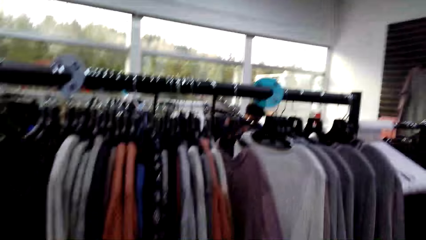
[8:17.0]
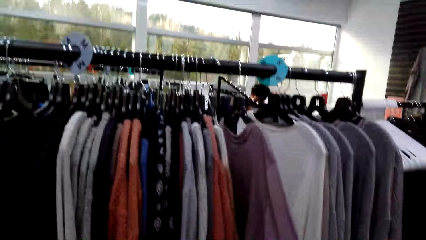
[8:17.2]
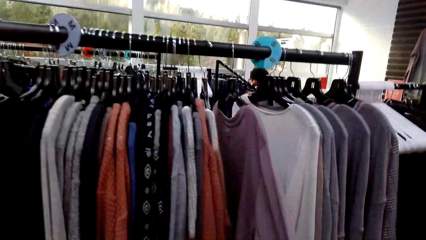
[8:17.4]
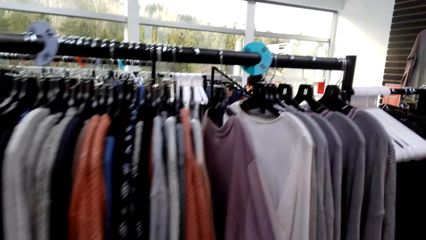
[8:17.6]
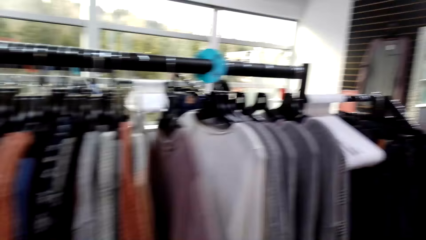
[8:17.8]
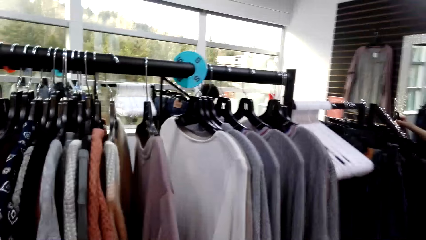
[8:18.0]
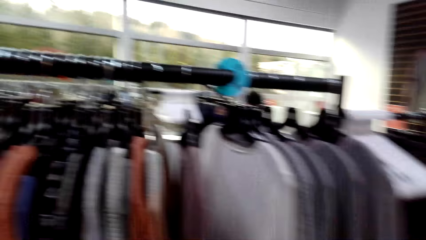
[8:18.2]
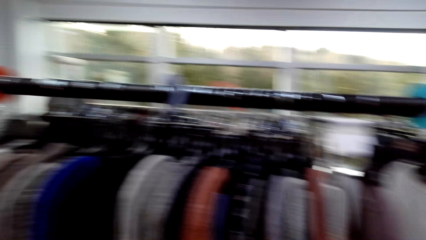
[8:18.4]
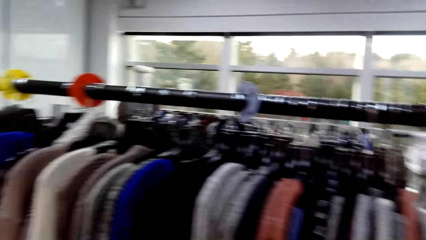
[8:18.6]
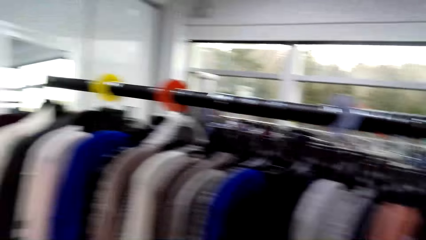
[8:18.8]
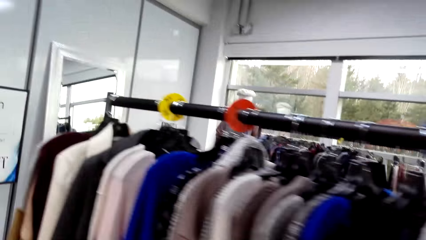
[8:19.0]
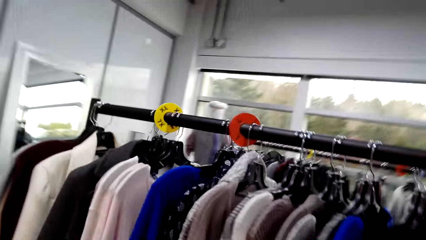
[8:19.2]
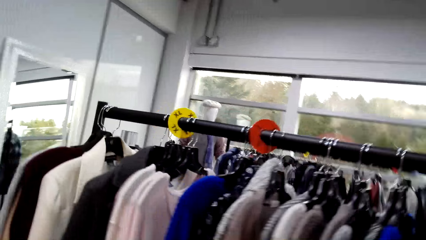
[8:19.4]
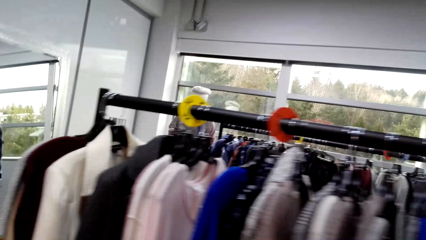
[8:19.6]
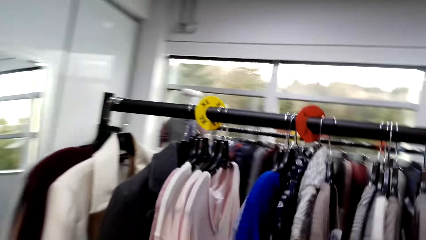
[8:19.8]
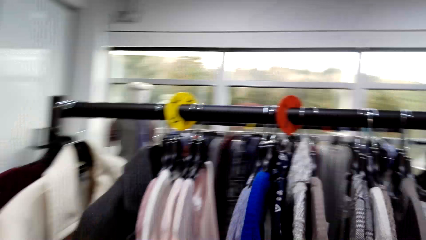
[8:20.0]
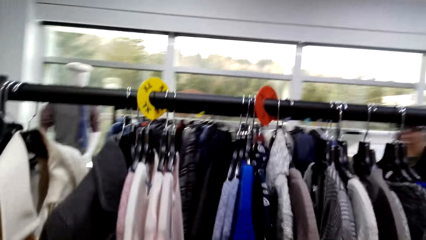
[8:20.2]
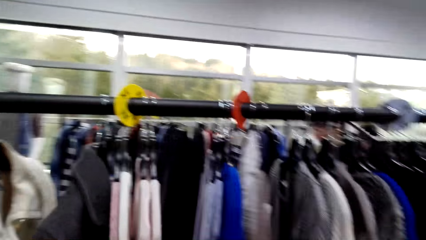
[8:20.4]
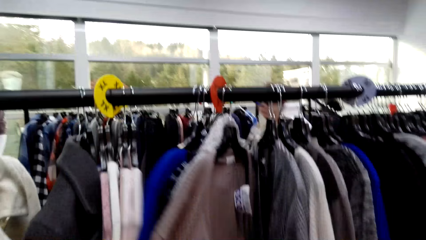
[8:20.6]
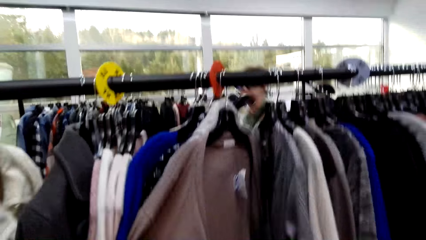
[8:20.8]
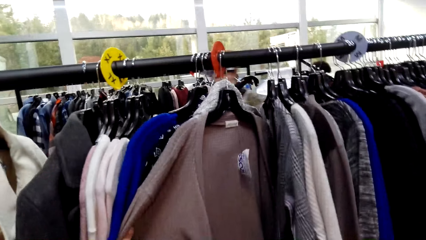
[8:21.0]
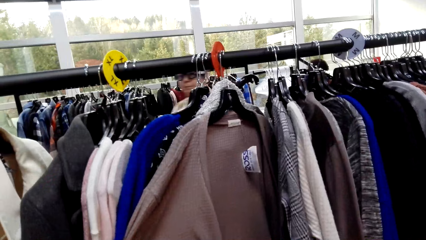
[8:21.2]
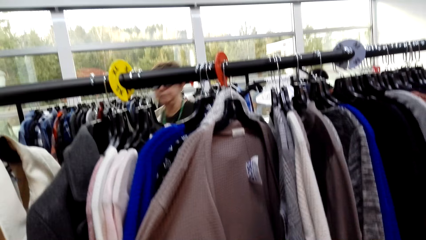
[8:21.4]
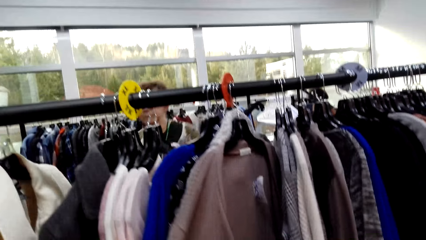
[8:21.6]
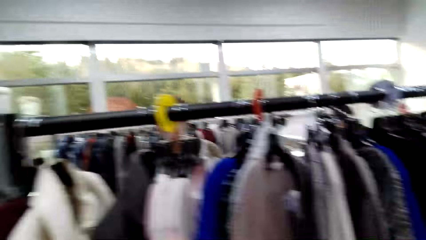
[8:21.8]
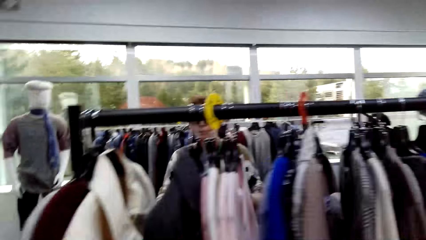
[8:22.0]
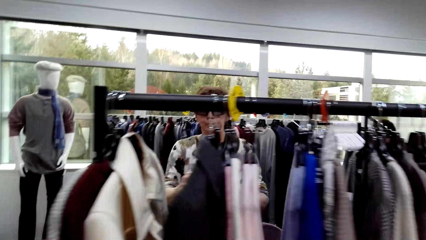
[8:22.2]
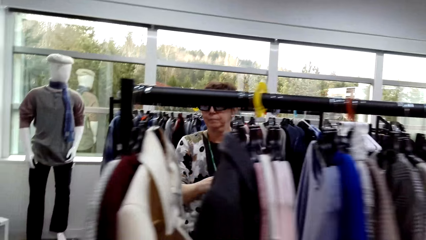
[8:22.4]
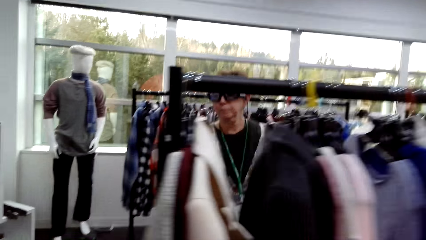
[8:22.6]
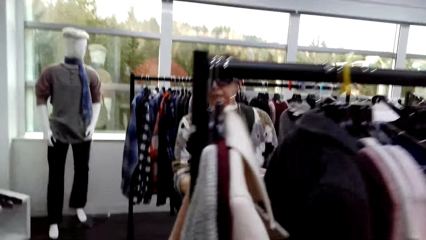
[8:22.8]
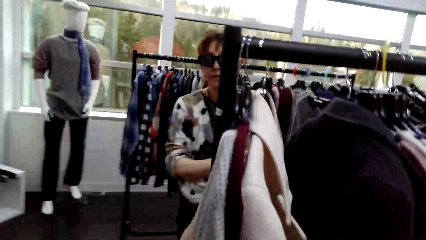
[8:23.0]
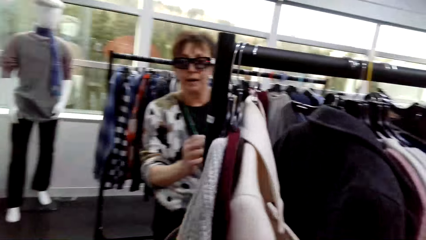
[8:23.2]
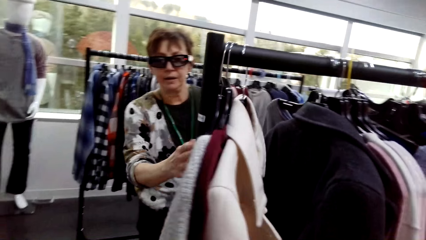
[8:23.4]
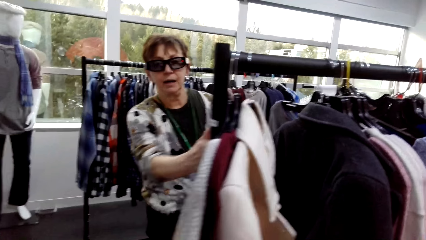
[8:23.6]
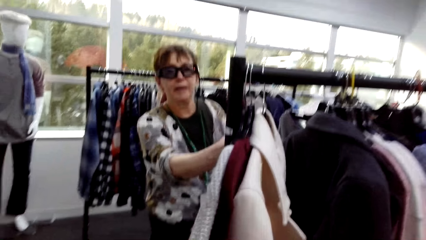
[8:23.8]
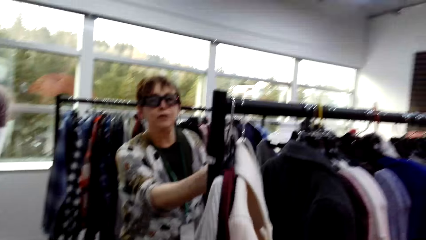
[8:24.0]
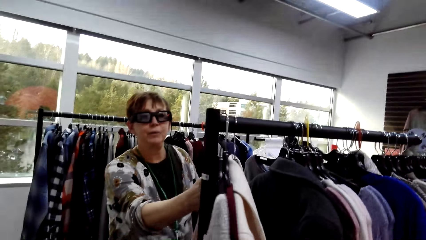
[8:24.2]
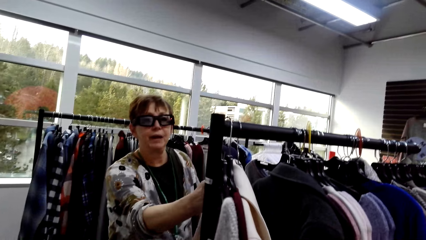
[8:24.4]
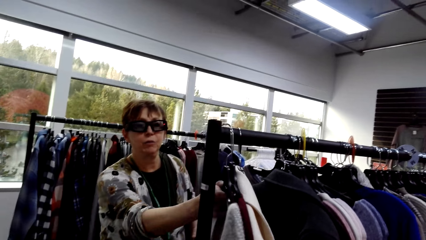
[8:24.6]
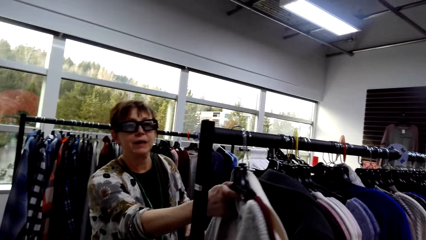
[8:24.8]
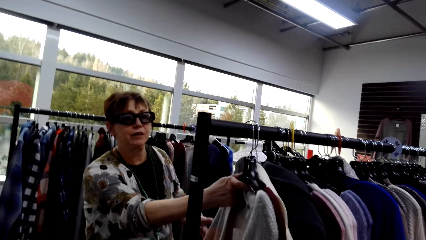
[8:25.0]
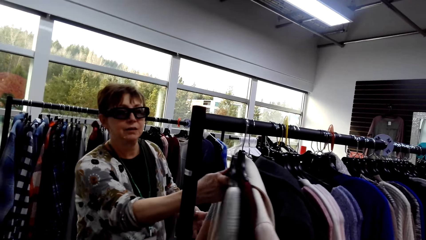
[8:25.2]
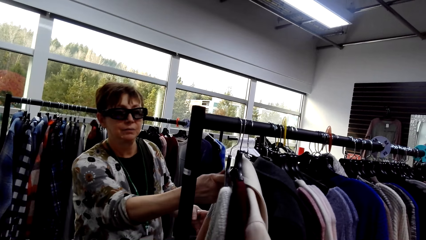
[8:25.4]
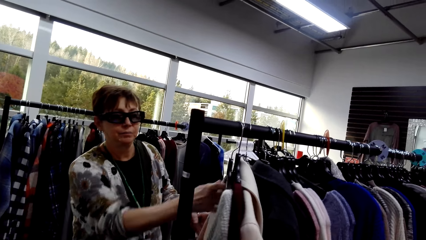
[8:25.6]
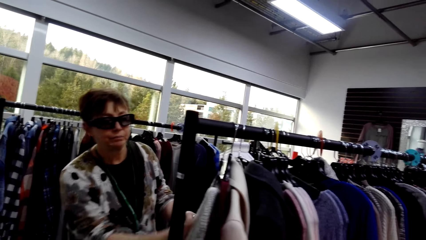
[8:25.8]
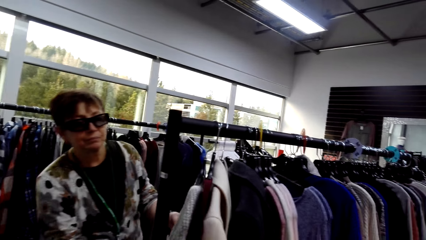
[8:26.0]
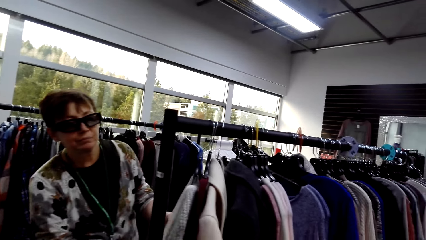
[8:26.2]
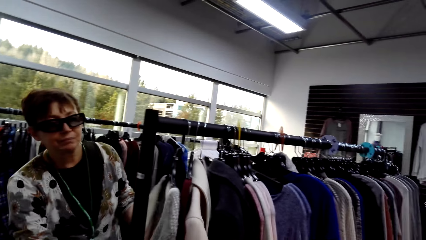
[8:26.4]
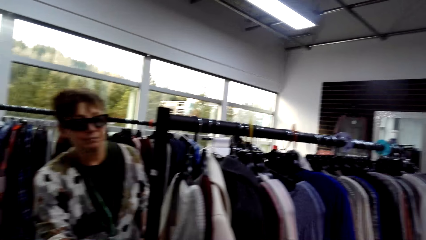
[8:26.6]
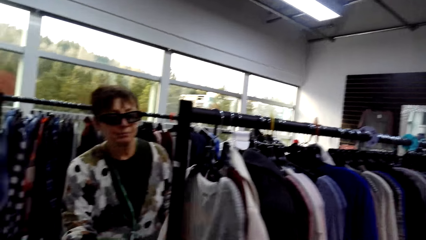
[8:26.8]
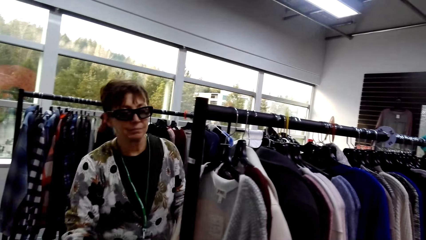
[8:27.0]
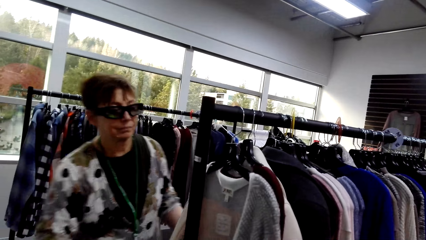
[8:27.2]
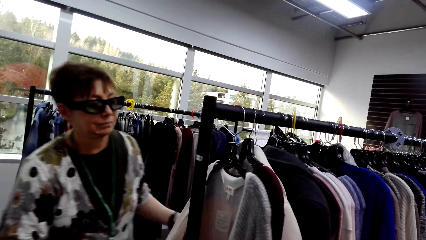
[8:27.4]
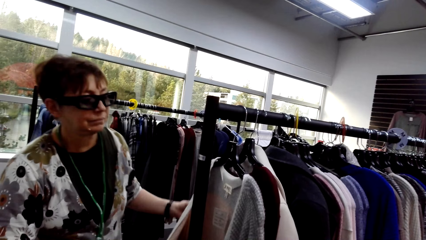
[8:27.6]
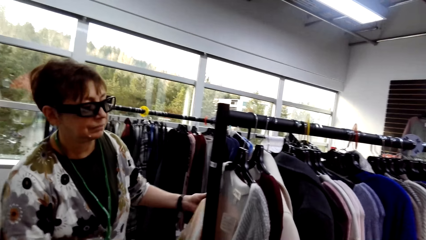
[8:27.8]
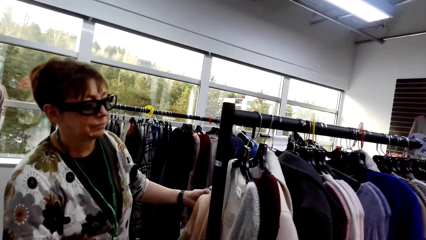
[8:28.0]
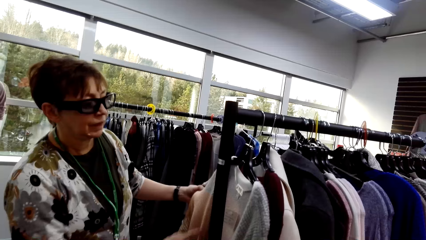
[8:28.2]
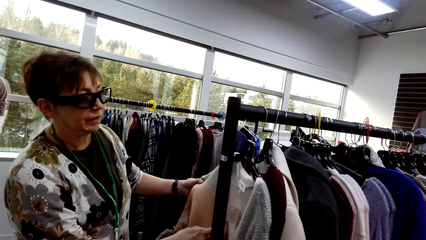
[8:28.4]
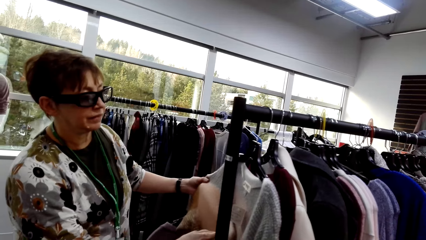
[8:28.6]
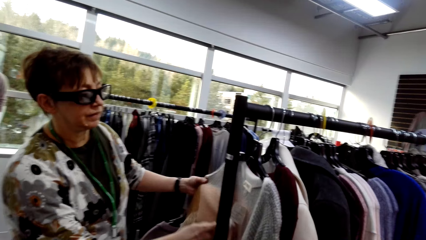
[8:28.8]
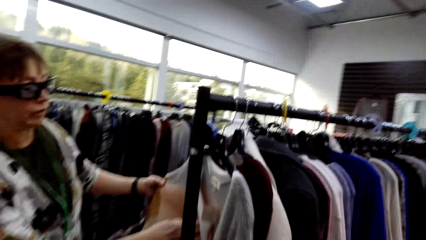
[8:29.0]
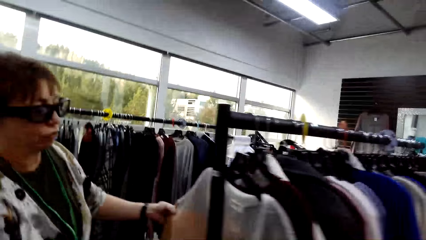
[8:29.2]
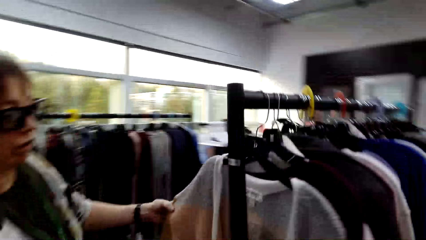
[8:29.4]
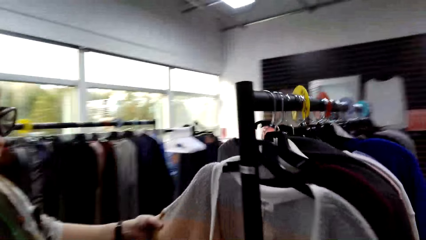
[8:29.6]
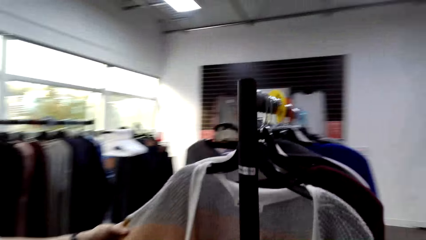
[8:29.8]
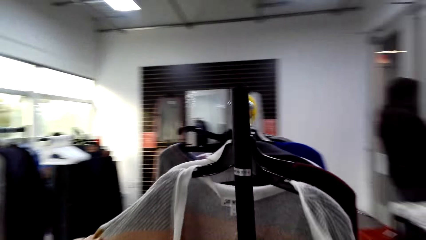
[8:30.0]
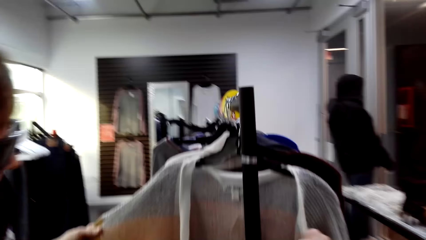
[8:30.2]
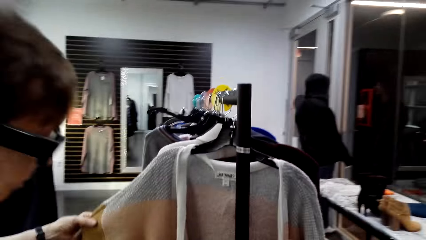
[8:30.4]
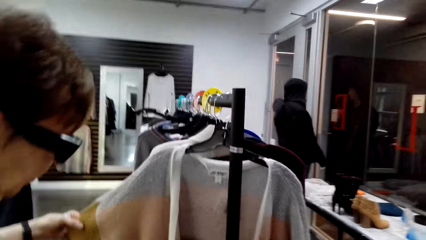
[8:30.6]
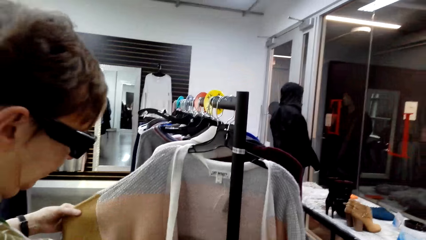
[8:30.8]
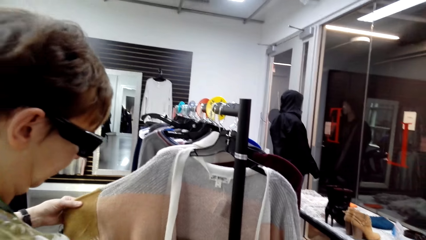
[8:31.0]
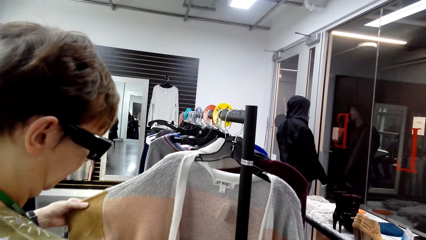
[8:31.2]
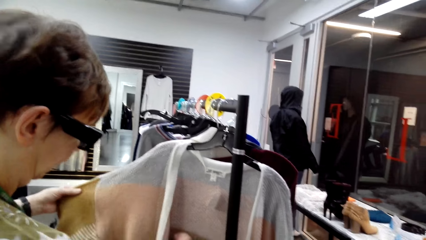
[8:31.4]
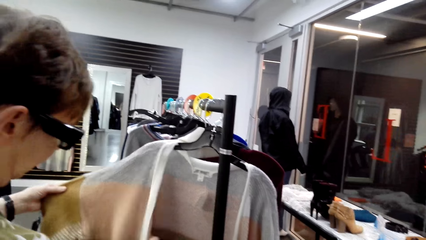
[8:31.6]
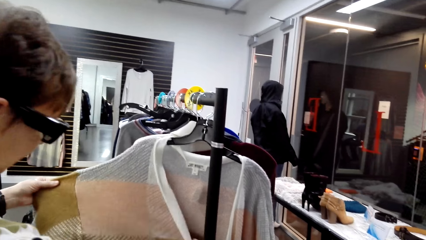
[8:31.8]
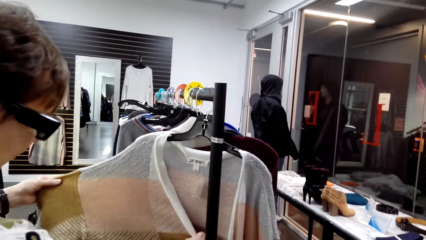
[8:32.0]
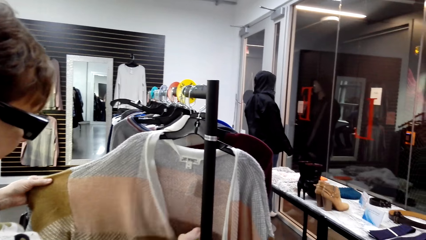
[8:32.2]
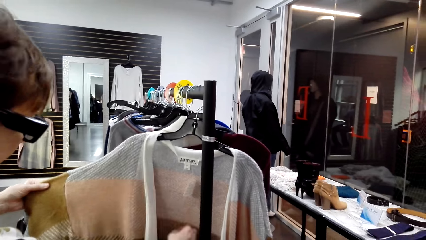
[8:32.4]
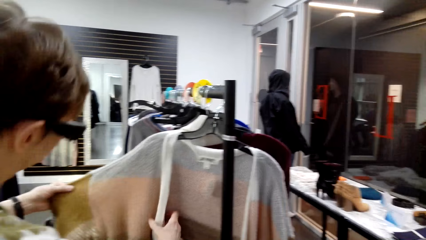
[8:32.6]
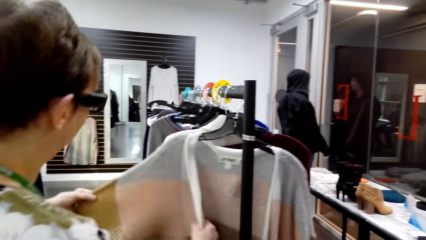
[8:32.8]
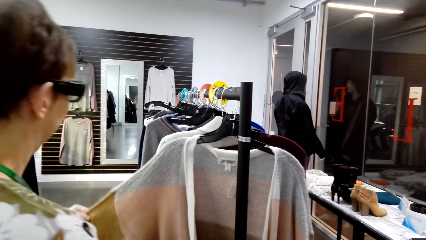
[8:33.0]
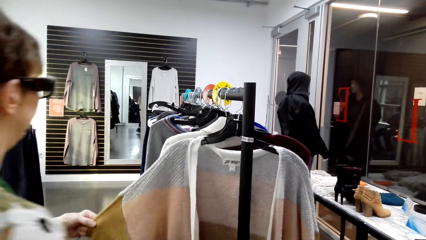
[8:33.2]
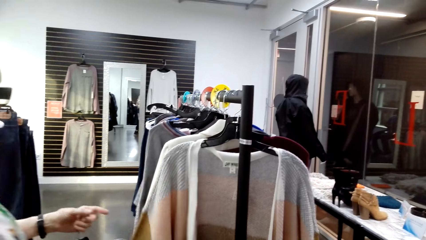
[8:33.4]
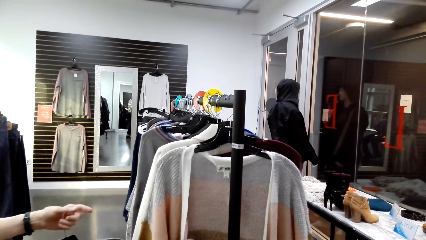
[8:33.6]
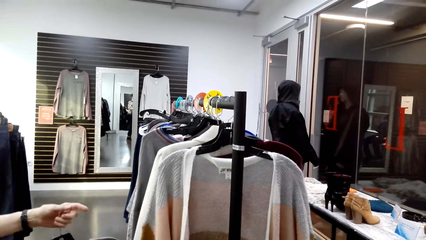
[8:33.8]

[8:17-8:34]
The camera wearer moves around and holds apparel. A lady touches apparel. The camera wearer looks around. The lady talks with the camera wearer. The lady moves the apparel and touches the apparel. The camera wearer moves around.
